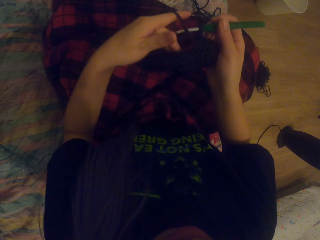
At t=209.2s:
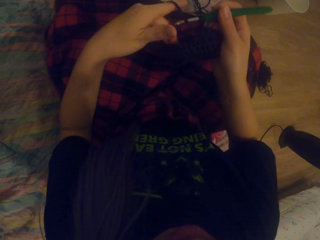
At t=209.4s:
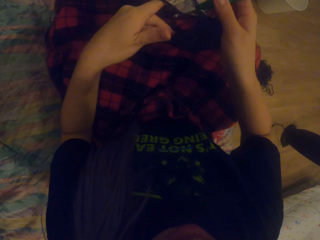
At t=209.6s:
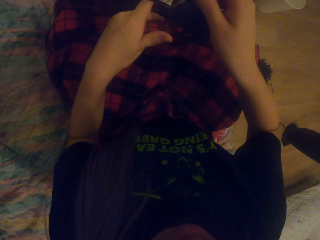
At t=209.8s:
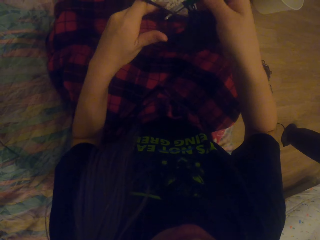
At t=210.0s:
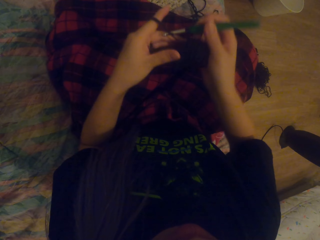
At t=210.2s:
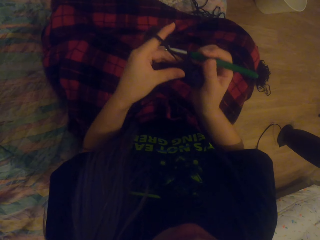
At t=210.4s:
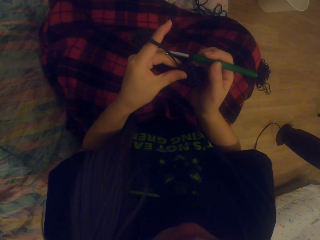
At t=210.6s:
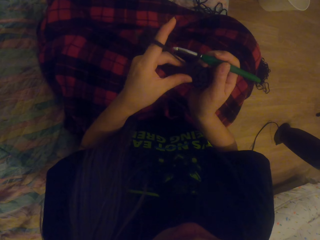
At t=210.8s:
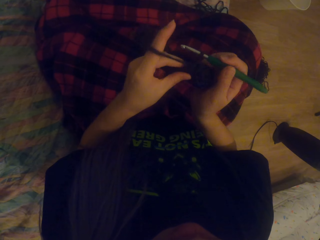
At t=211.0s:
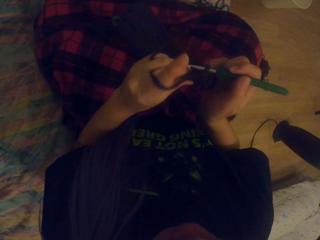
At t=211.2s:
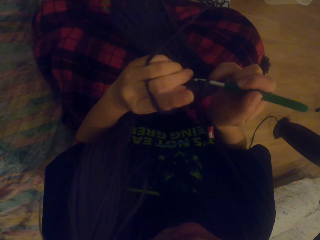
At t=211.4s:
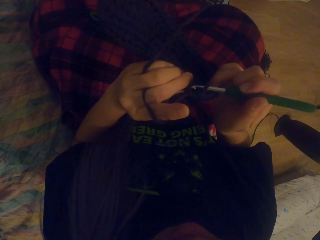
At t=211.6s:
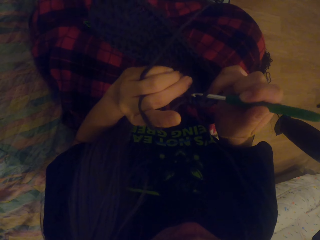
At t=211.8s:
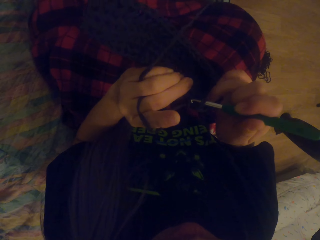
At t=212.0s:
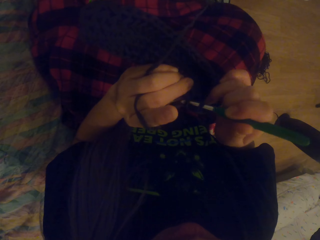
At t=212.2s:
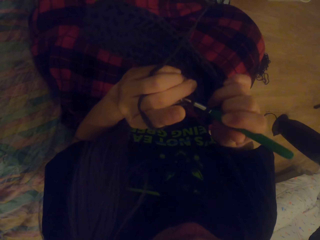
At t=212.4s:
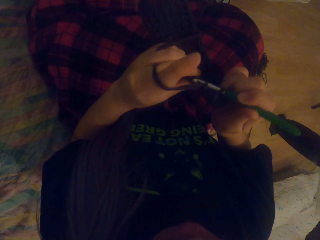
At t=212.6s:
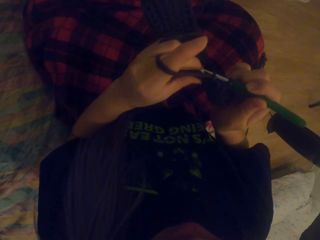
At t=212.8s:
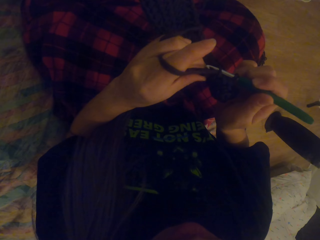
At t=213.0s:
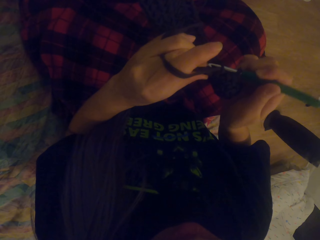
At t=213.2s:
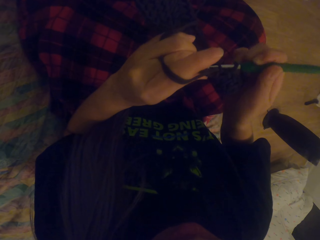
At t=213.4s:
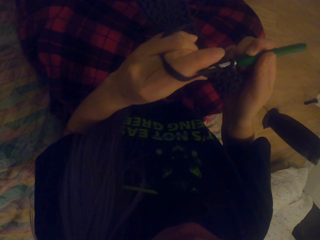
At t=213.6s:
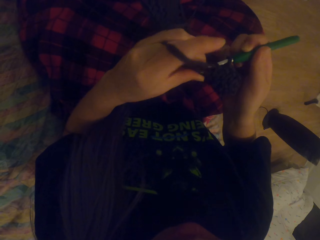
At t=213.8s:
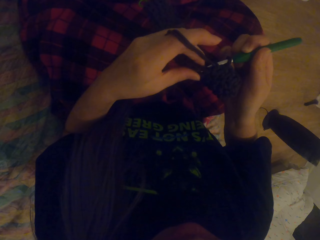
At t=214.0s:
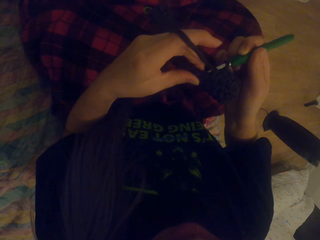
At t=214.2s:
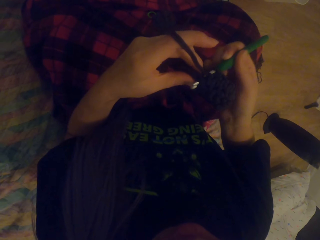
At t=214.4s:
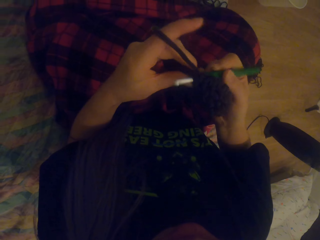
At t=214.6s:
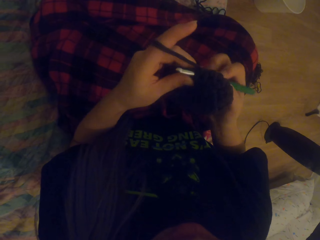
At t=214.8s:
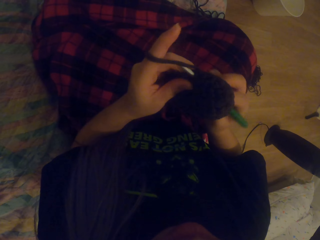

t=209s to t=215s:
The camera wearer looks at the crochet.

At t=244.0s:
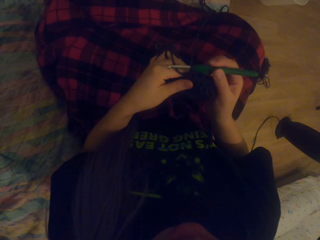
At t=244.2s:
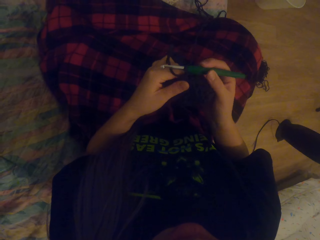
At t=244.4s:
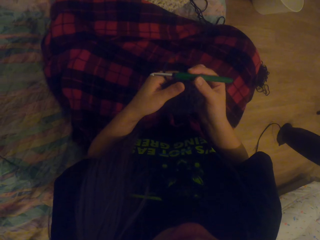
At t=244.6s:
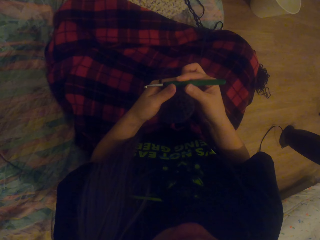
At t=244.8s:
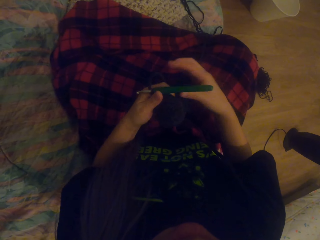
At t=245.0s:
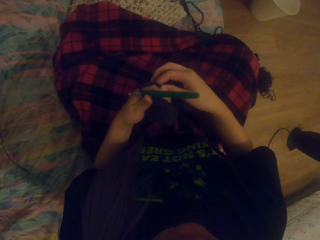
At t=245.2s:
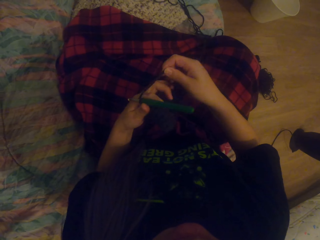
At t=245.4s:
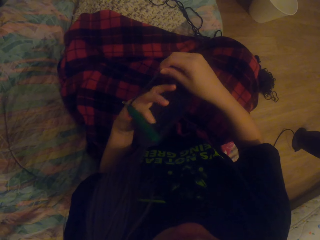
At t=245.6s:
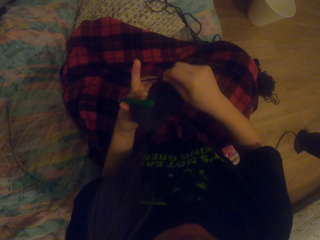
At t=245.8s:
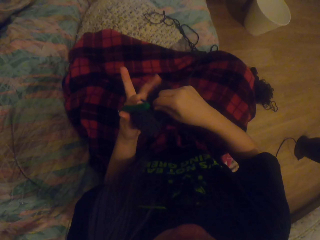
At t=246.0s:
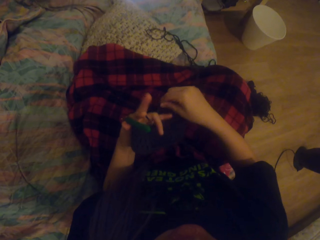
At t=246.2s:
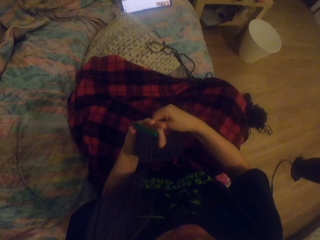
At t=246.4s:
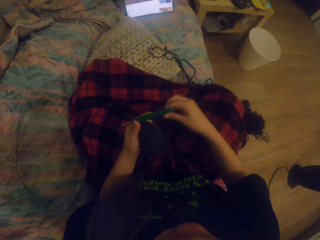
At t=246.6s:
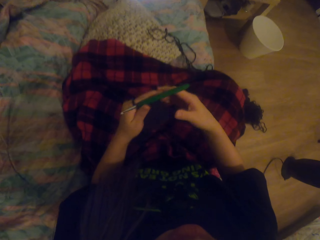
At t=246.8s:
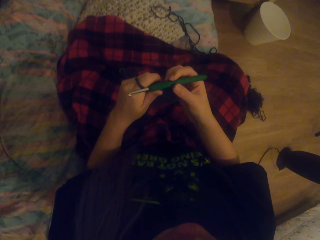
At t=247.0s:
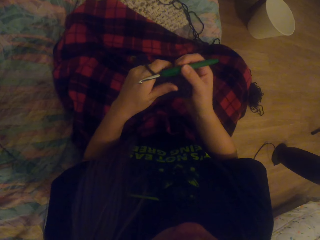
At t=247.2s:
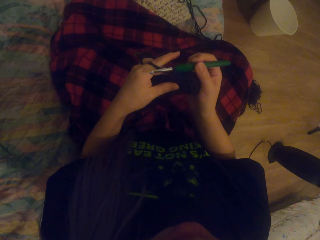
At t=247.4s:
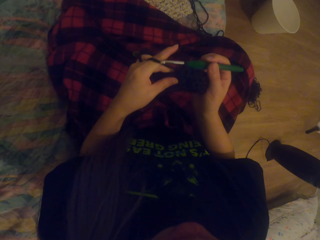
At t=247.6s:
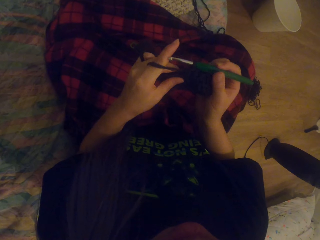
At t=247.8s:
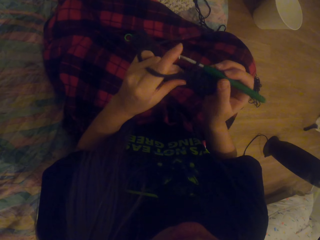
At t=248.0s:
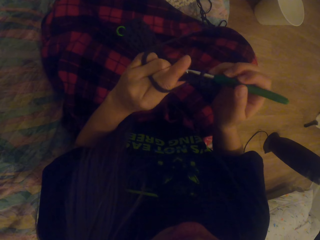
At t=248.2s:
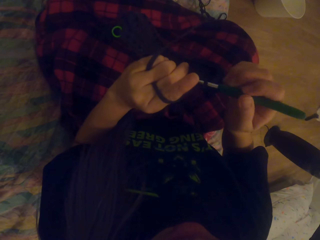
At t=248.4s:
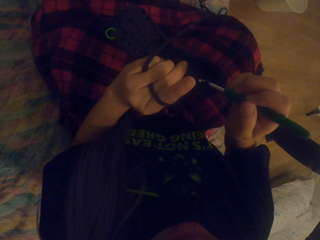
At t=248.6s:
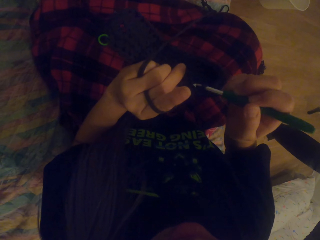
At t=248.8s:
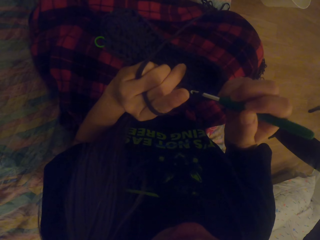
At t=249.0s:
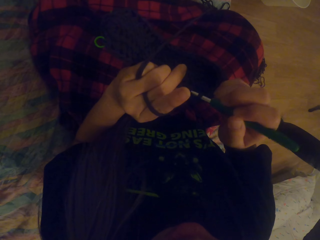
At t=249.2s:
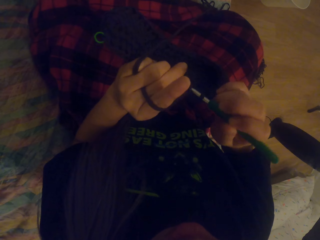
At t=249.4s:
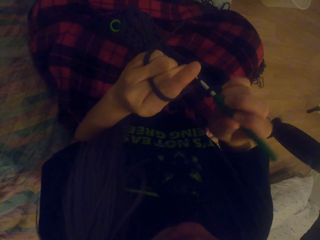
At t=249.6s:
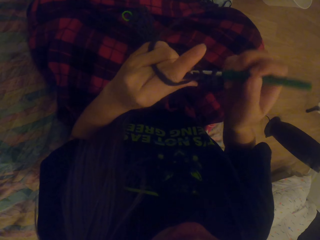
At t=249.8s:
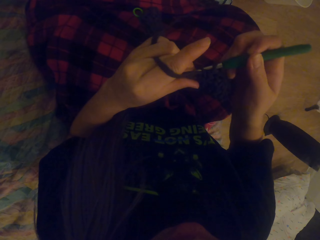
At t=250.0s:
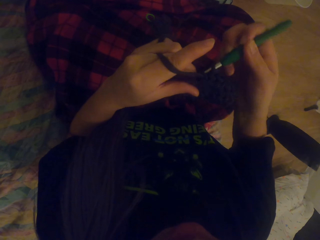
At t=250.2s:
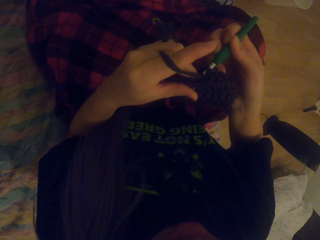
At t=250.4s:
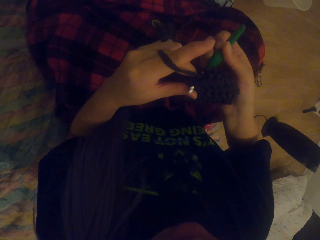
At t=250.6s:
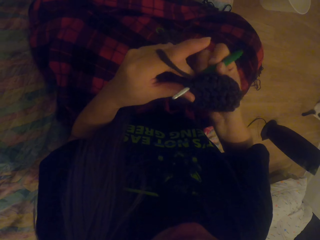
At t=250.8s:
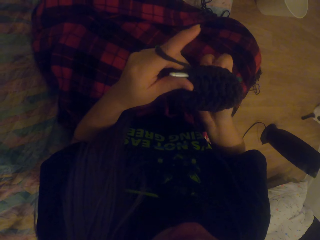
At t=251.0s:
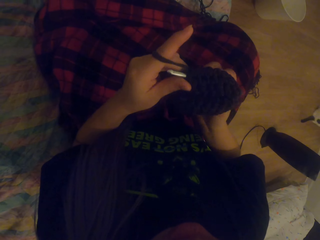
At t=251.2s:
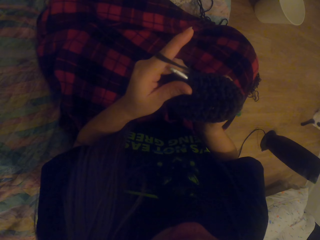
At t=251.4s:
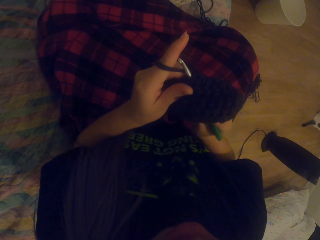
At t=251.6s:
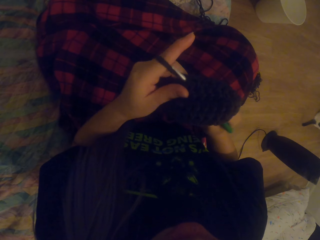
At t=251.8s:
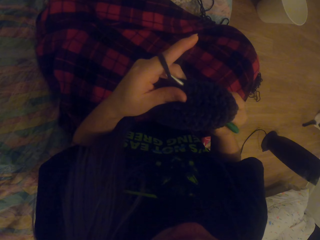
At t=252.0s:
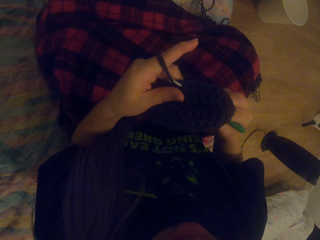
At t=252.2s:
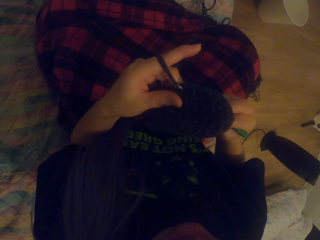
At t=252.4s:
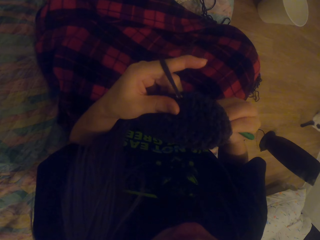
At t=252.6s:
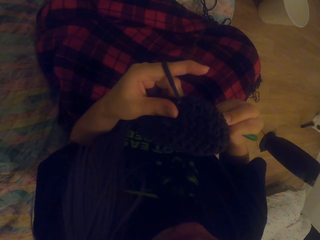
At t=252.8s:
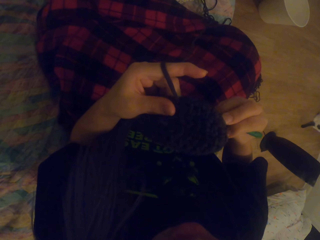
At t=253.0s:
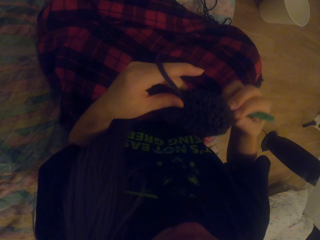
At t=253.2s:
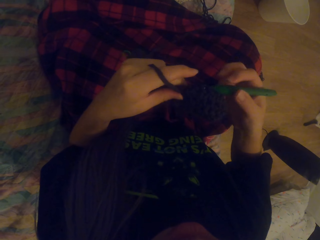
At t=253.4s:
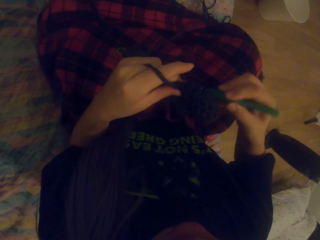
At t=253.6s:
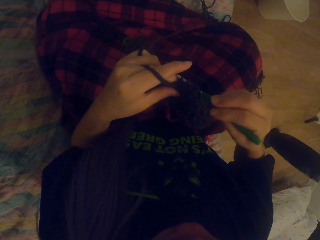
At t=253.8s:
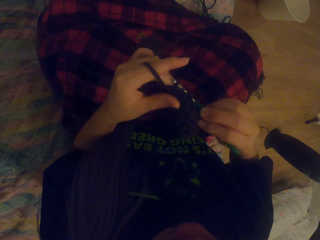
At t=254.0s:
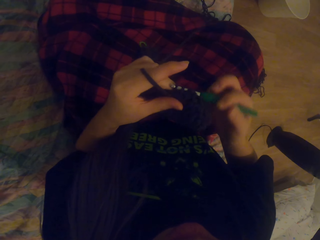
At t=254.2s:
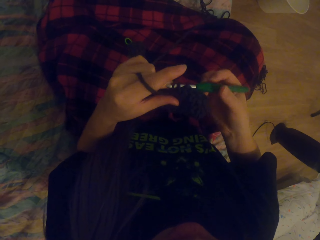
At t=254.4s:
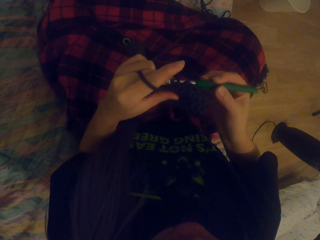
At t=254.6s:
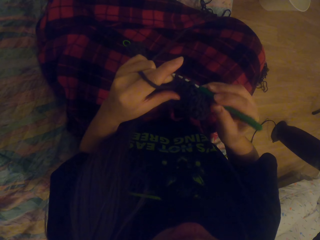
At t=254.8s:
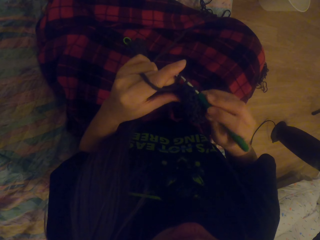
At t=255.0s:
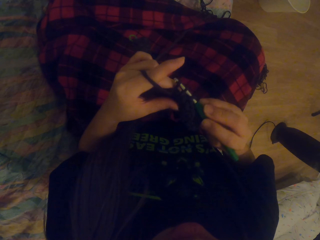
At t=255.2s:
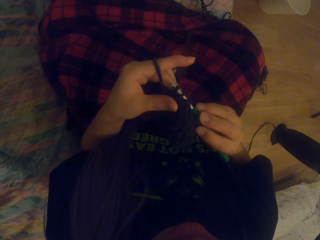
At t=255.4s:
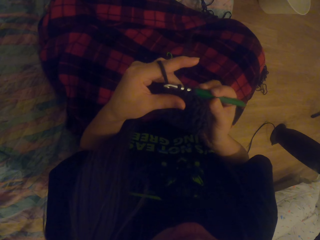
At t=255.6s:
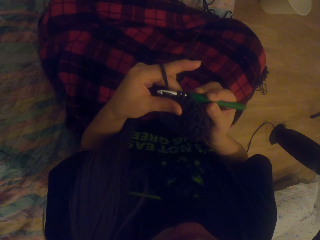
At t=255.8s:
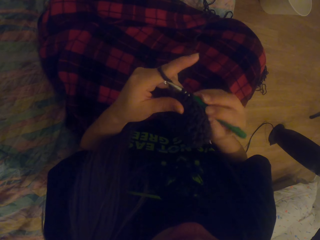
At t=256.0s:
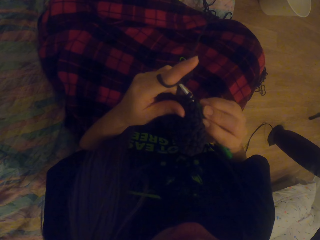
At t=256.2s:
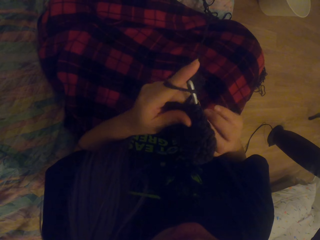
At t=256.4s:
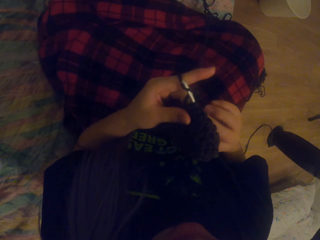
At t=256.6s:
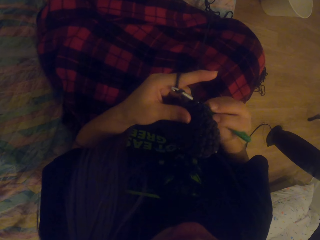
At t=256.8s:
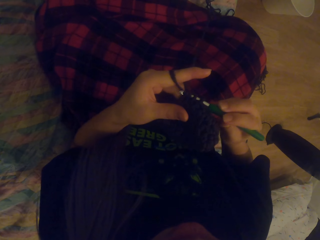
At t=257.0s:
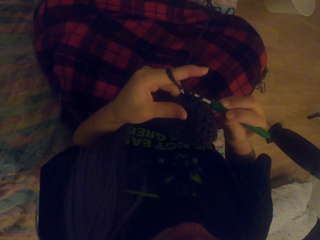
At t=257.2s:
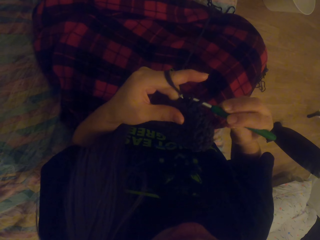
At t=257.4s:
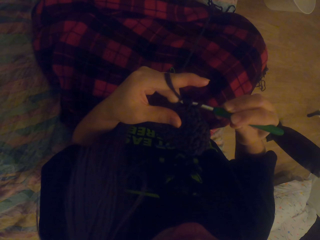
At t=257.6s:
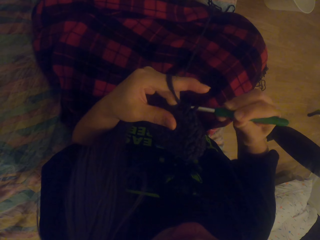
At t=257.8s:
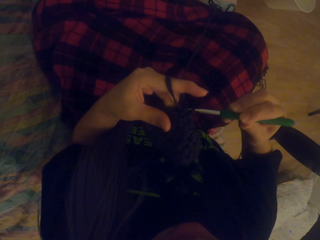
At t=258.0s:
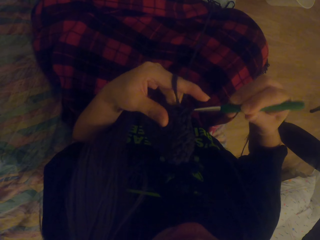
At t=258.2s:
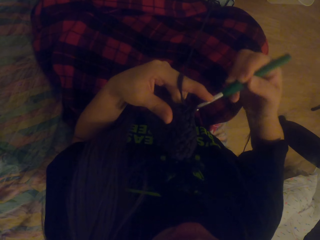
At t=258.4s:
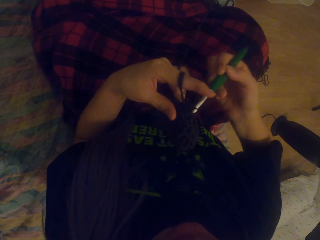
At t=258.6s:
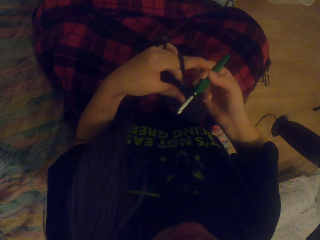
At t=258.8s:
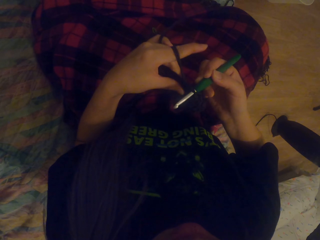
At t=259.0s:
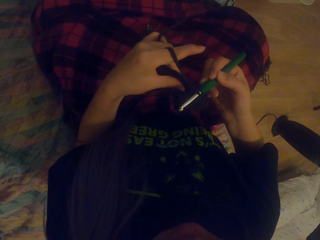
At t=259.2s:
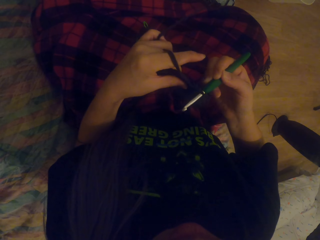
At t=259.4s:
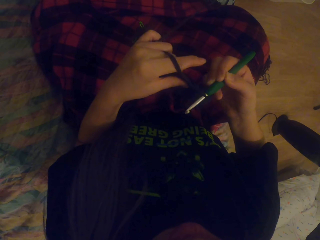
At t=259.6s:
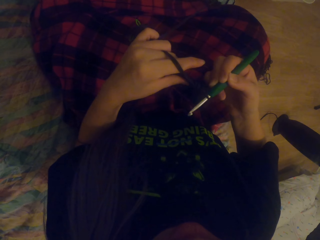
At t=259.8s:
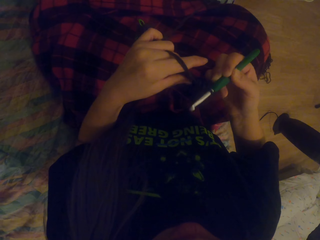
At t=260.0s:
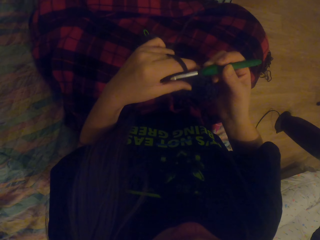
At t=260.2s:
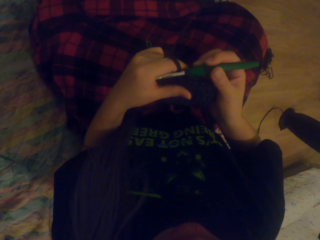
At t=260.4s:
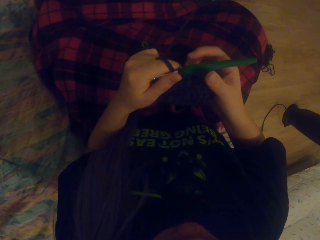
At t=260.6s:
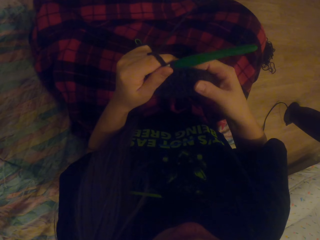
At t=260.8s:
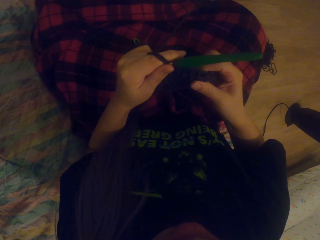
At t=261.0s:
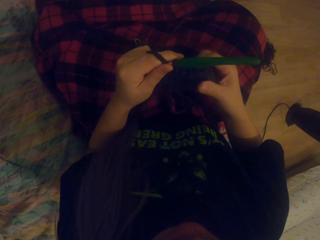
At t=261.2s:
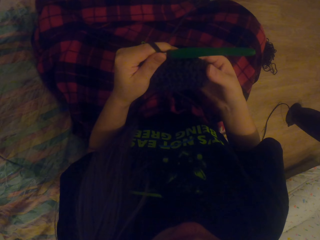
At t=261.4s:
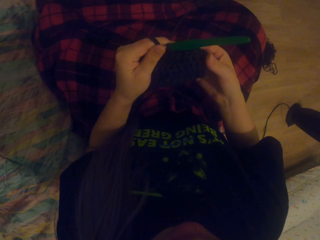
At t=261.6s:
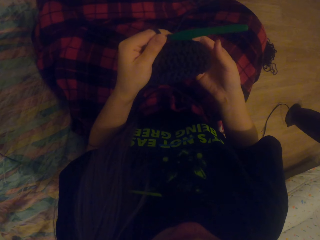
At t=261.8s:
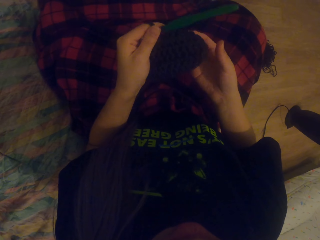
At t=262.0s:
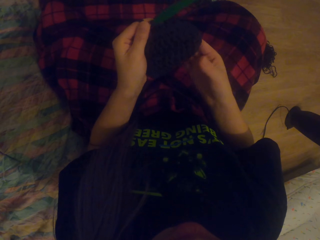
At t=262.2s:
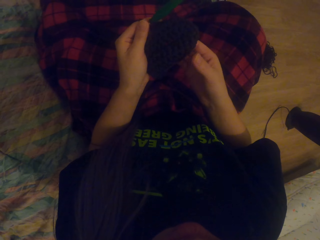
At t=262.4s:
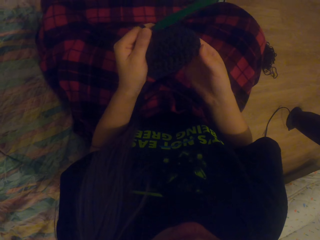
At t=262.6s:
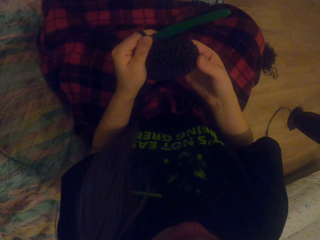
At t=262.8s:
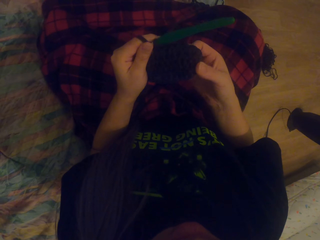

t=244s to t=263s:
The camera wearer wraps the yarn around her fingers. She crochets using the yarn and a crochet hook. She stretches the crochet.
